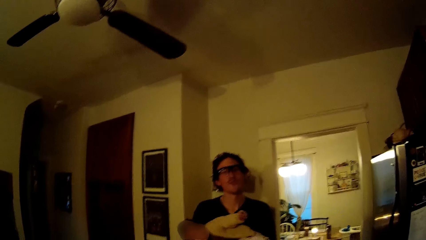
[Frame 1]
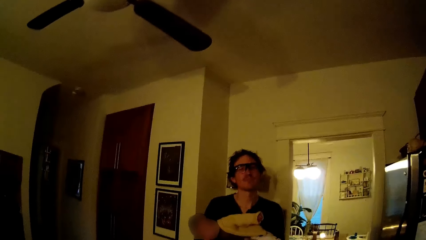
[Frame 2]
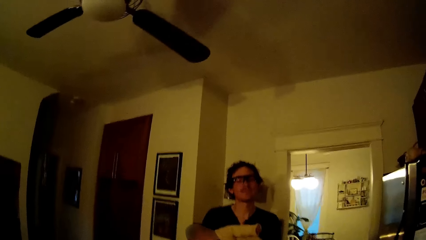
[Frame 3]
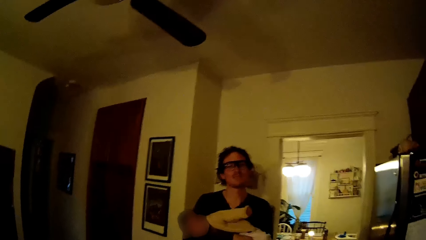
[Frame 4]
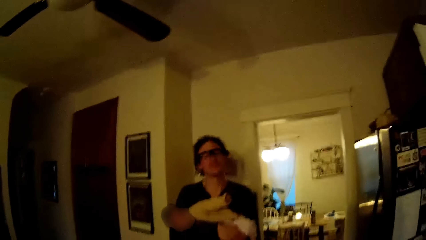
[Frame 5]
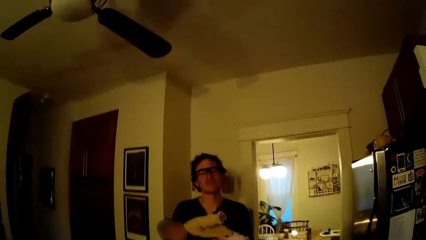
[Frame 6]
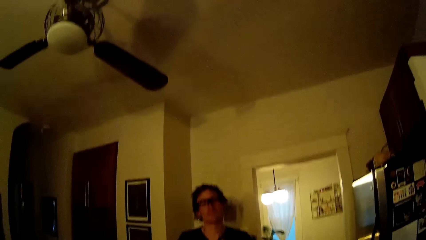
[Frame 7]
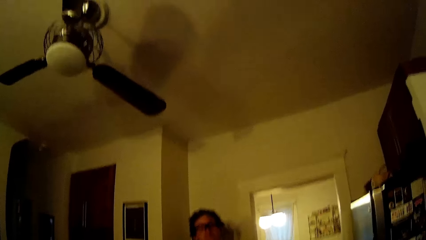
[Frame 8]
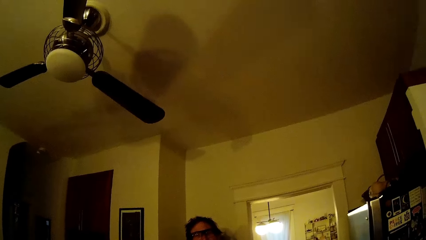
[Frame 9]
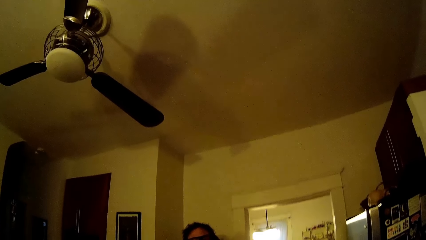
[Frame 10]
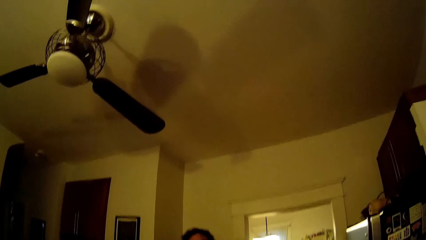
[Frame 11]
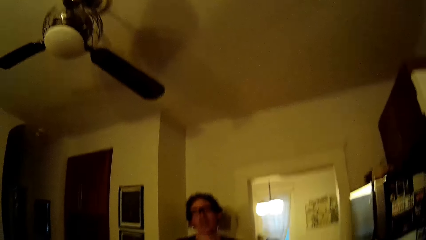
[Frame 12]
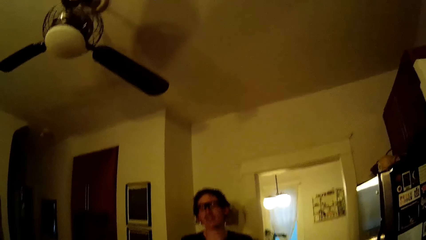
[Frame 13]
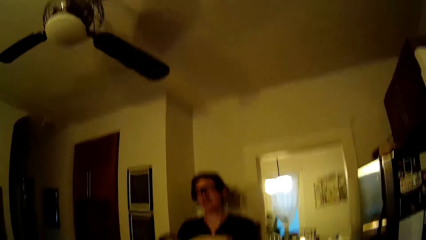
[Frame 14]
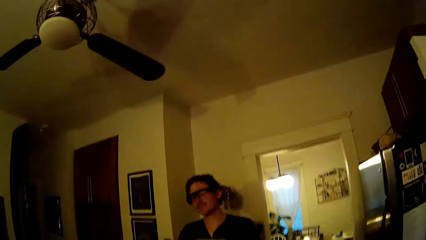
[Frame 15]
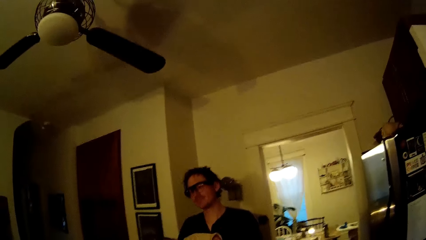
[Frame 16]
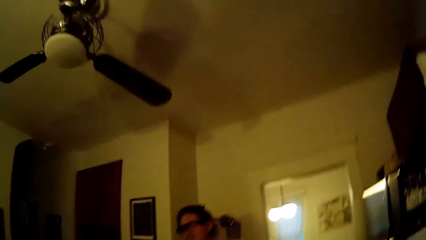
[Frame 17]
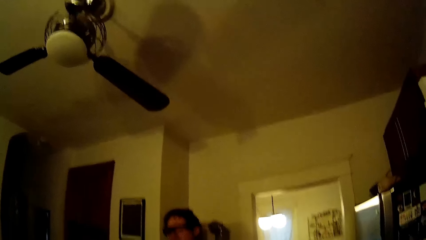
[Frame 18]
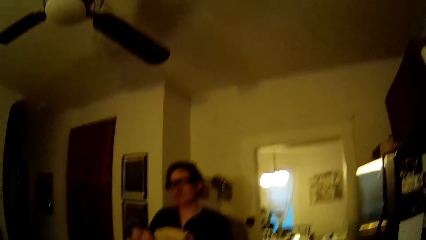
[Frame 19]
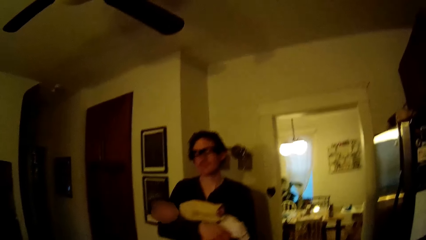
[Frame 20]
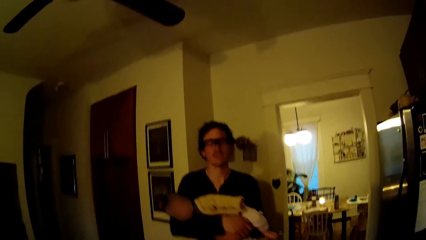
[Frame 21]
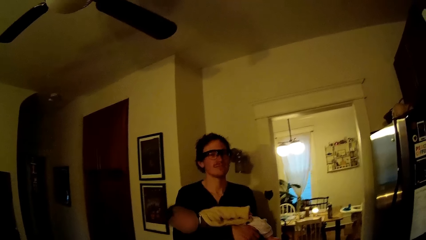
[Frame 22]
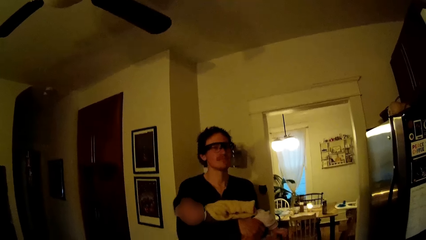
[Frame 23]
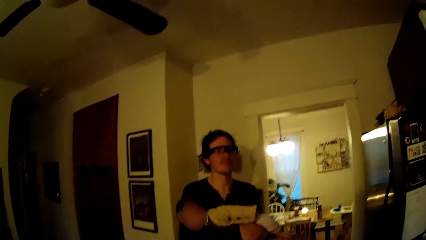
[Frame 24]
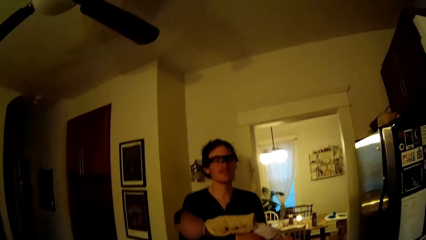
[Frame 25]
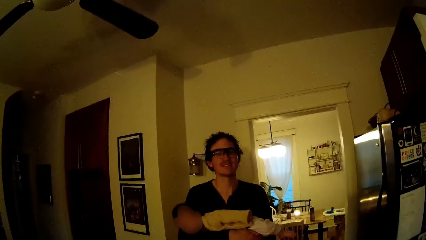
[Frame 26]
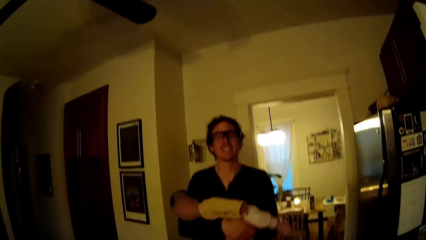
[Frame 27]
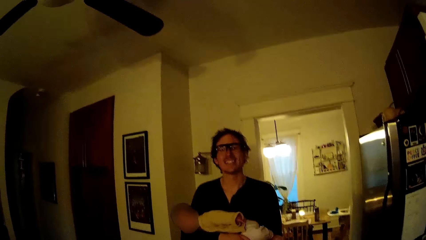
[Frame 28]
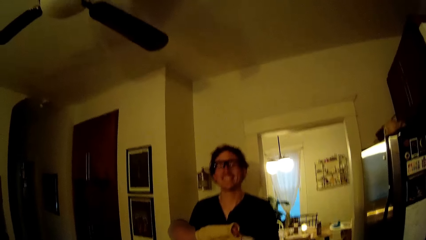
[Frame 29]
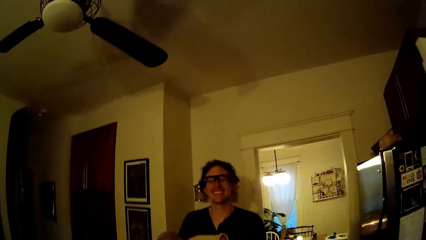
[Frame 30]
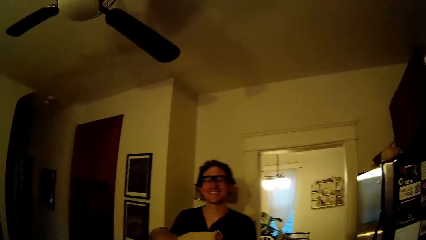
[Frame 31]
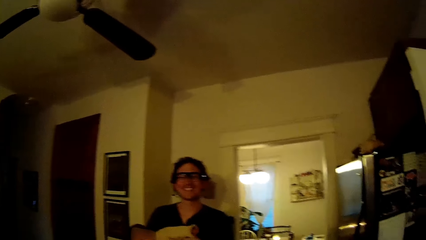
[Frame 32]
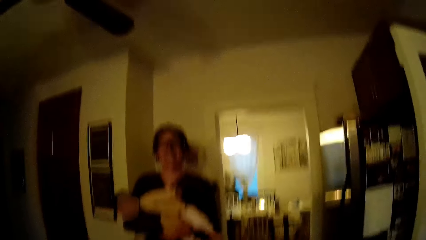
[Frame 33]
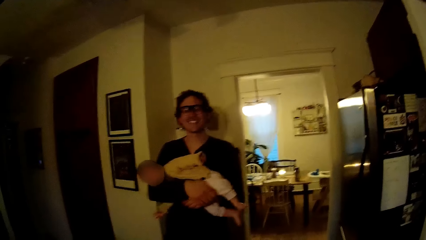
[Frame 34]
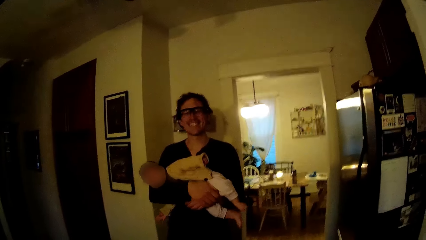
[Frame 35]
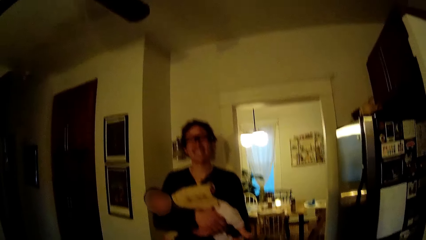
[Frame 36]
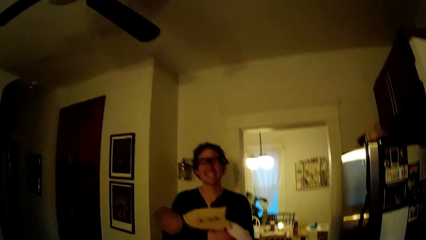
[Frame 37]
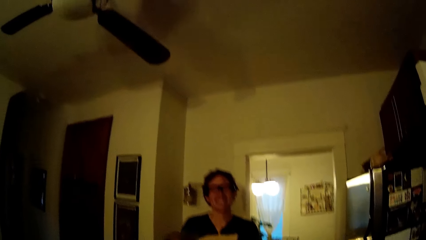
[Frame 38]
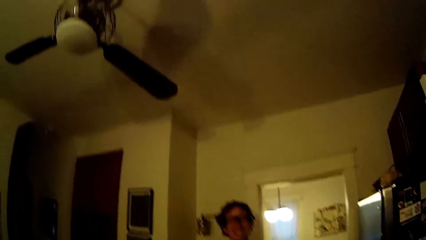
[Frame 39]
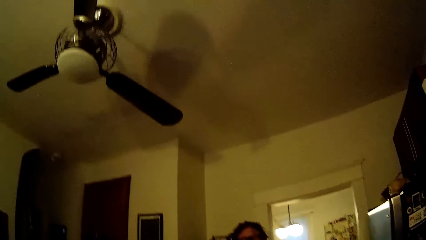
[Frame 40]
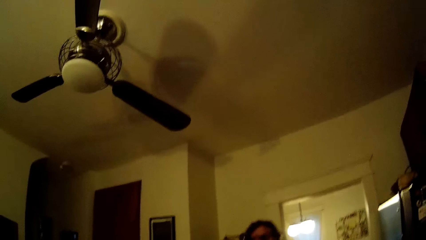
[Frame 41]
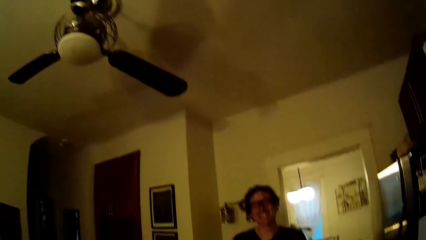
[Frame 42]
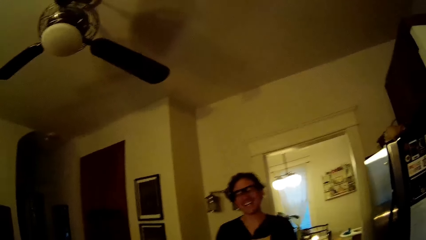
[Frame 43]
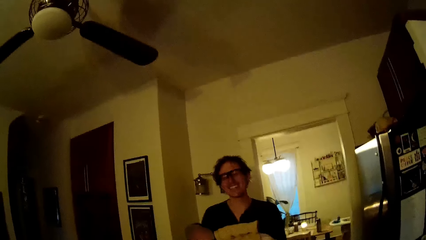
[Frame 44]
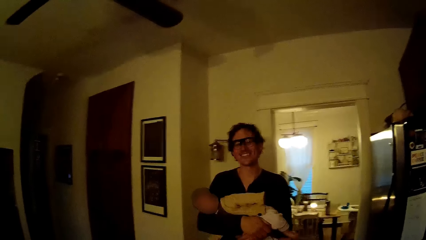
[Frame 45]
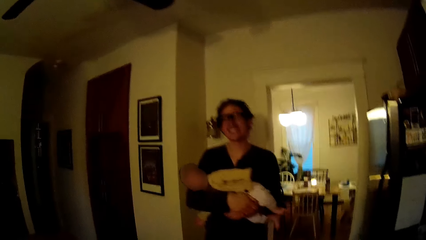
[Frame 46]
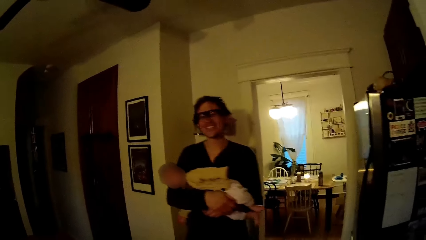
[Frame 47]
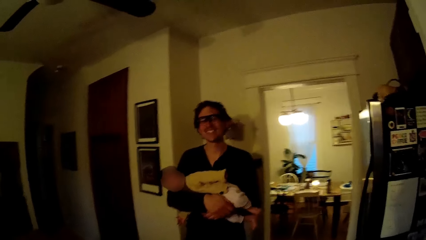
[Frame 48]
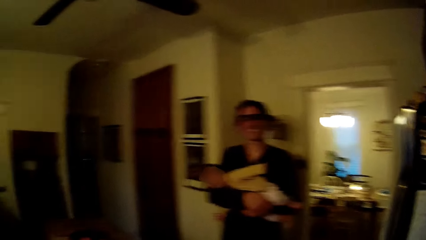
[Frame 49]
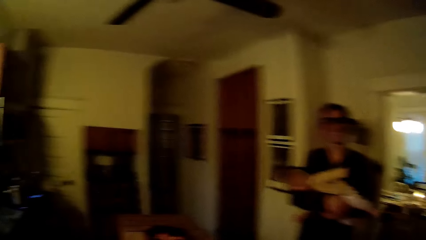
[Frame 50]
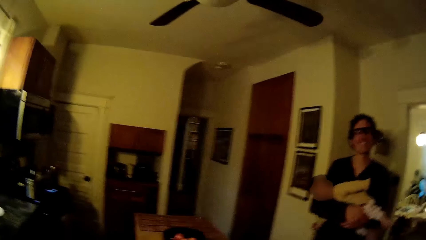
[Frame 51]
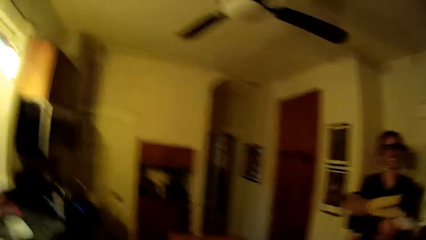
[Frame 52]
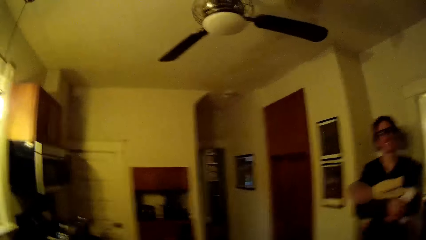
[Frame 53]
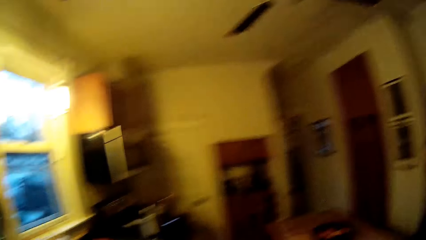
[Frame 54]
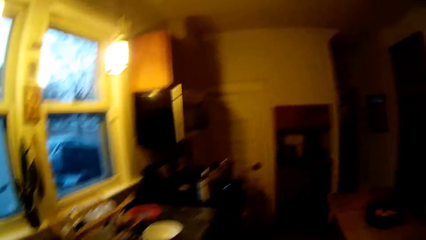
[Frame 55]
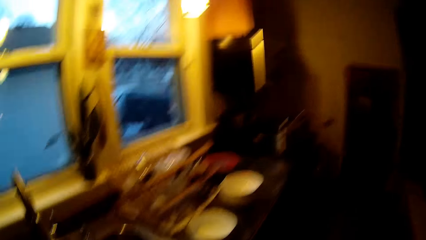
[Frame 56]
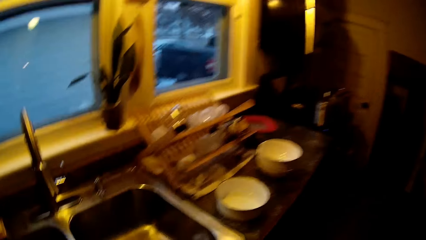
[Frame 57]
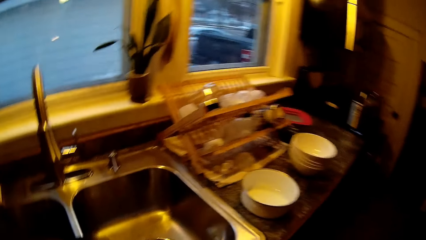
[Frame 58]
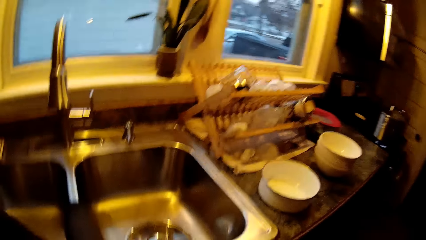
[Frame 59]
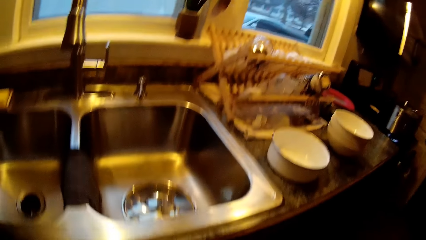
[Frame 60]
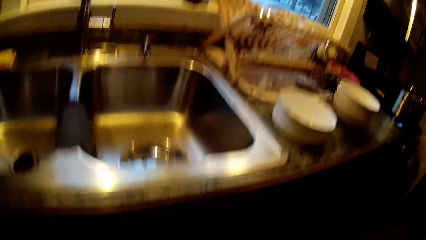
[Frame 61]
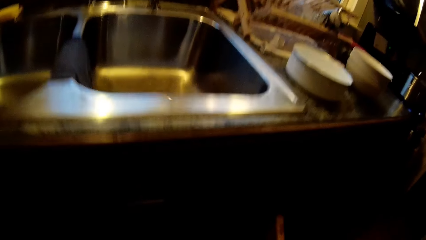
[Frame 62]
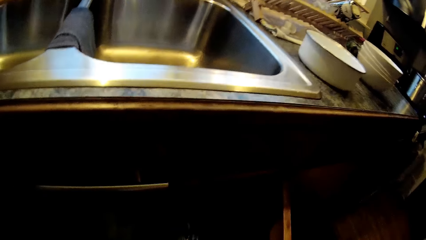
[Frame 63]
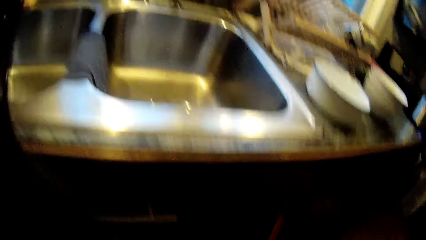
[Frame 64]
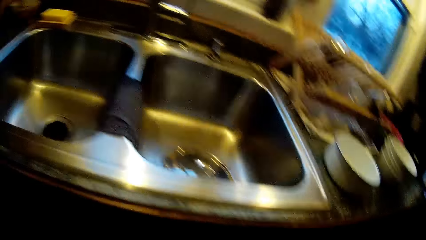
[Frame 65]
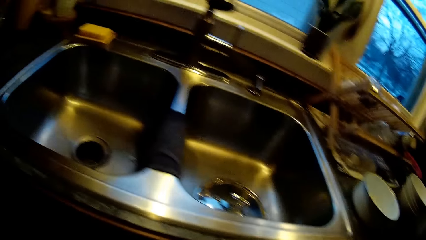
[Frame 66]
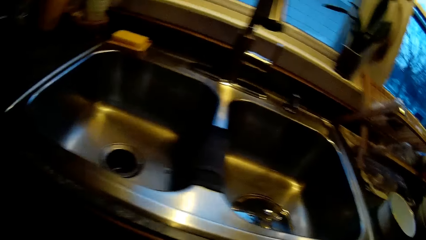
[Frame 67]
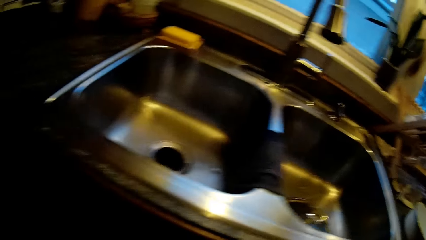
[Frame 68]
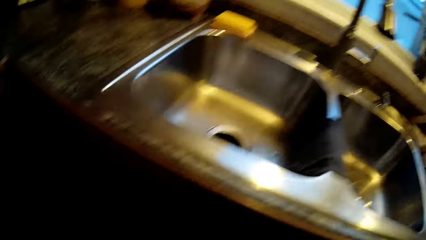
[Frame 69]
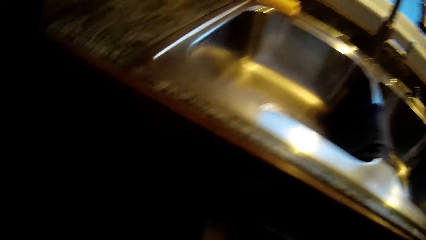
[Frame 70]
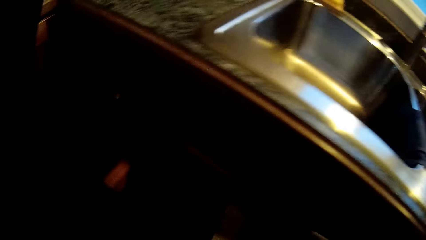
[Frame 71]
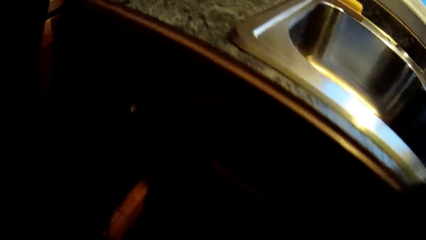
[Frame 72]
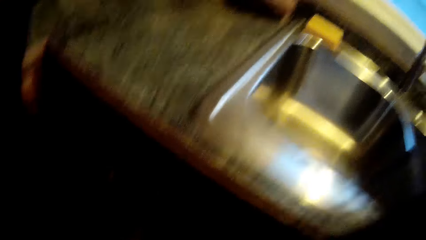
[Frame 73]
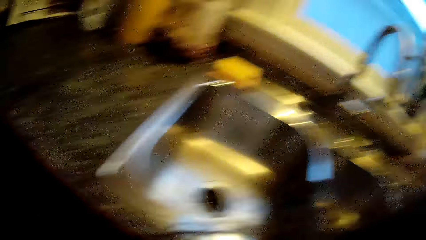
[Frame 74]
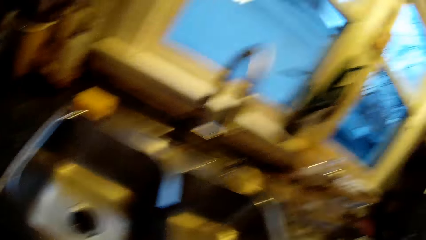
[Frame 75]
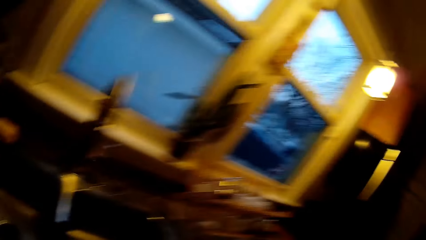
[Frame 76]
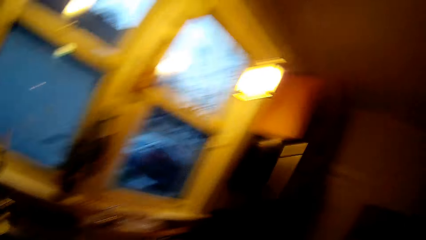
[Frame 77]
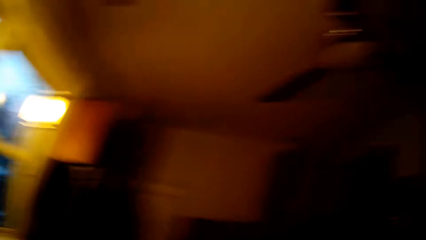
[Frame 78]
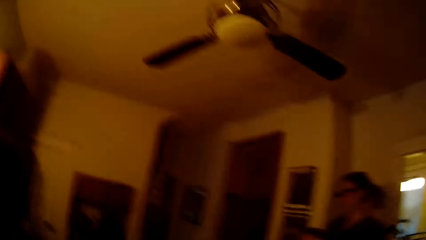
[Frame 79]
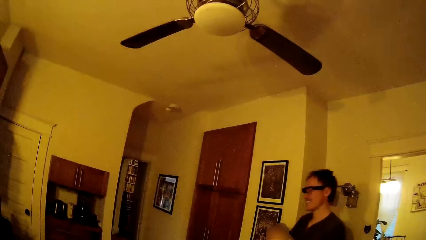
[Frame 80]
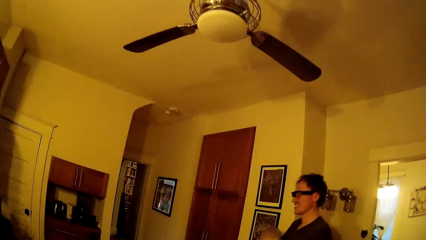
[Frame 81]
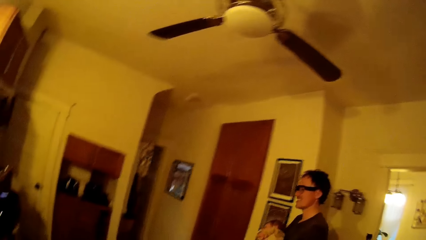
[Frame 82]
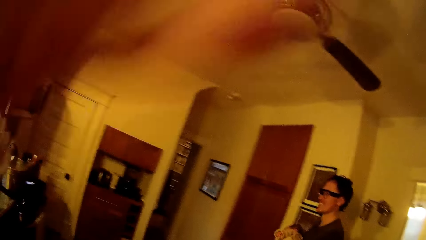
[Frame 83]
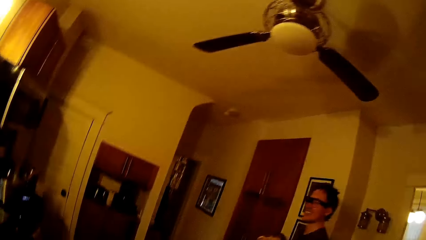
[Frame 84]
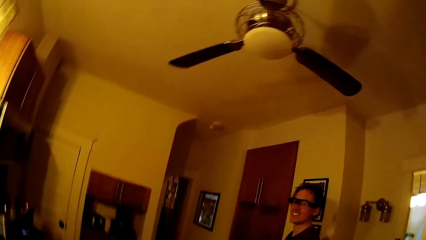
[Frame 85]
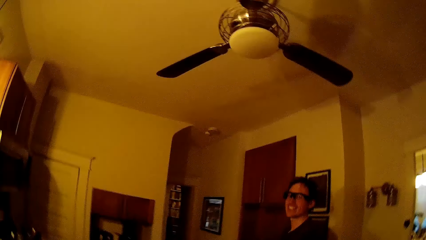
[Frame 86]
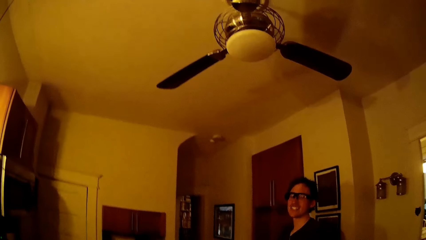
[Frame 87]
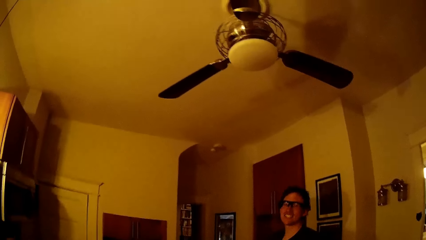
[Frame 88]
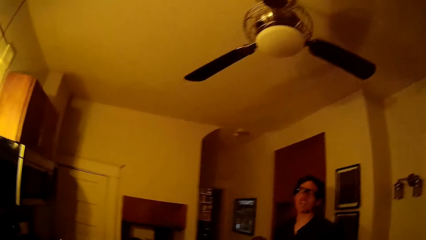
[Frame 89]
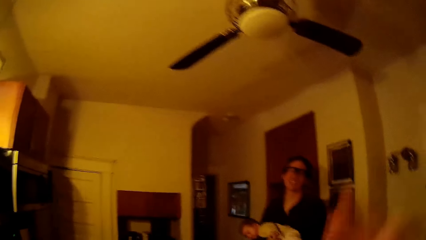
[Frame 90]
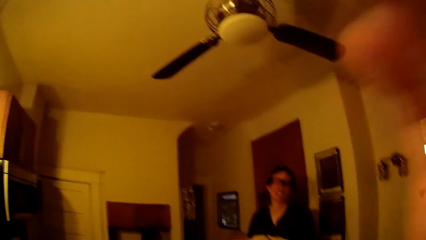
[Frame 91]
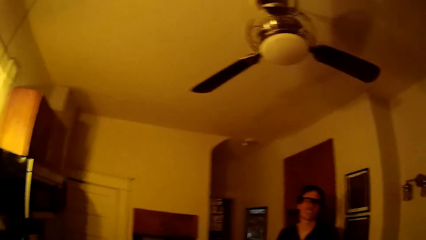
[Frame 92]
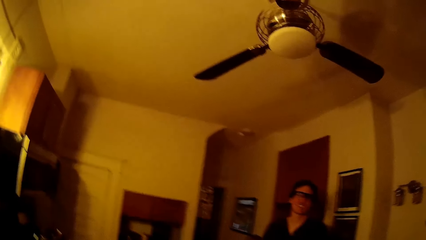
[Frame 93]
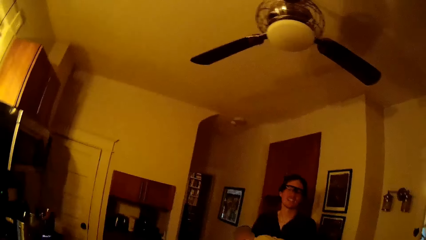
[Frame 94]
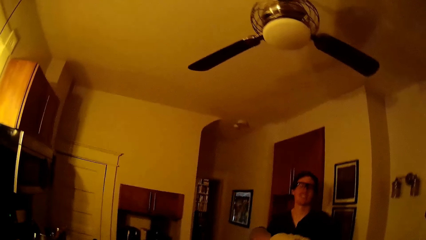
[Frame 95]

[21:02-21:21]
The camera wearer opens a cabinet with her right hand. She closes the cabinet with her right hand. She opens a cabinet with her left hand.
